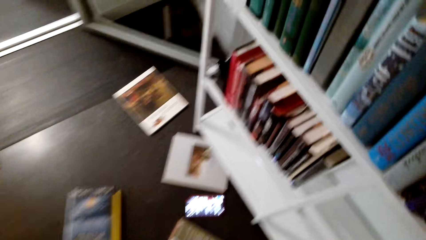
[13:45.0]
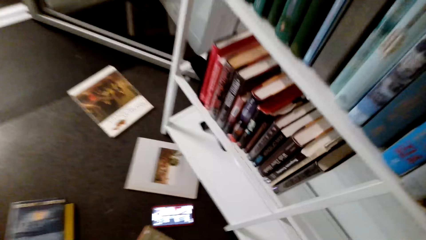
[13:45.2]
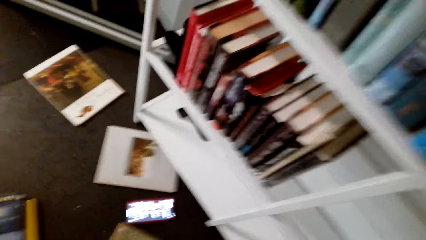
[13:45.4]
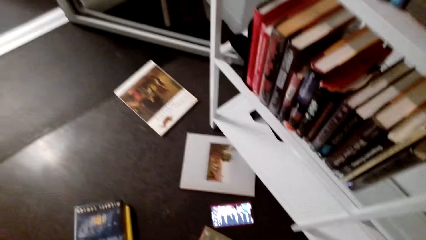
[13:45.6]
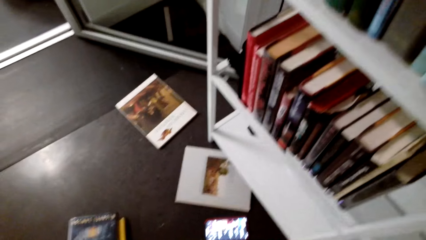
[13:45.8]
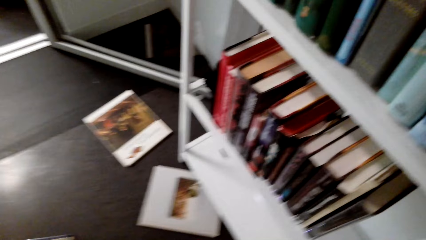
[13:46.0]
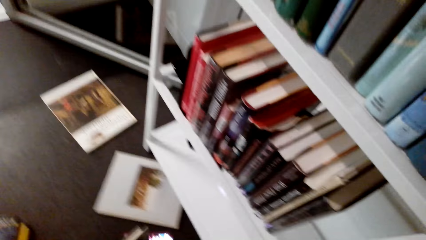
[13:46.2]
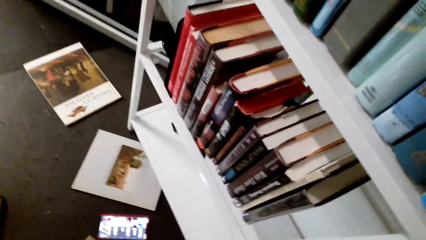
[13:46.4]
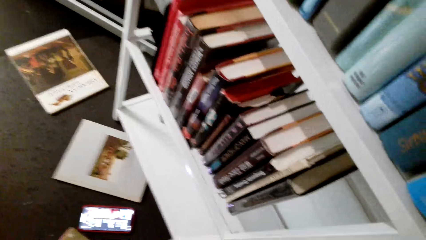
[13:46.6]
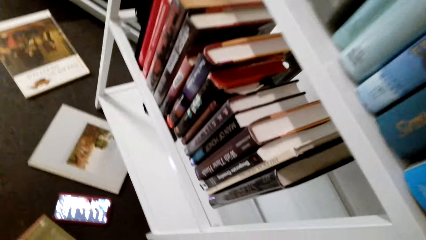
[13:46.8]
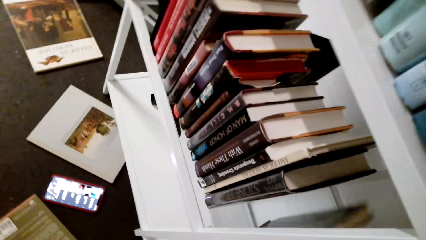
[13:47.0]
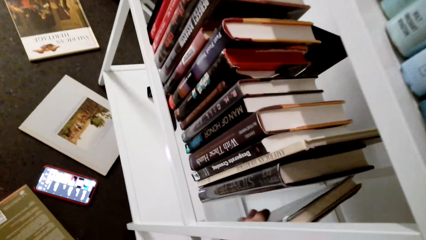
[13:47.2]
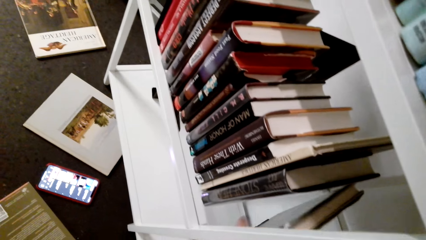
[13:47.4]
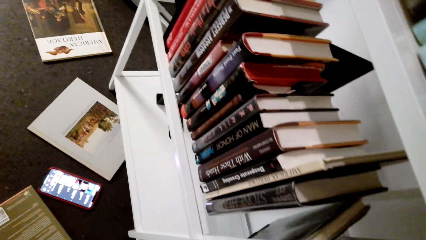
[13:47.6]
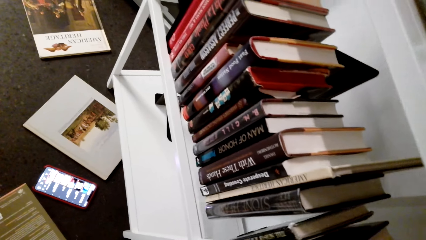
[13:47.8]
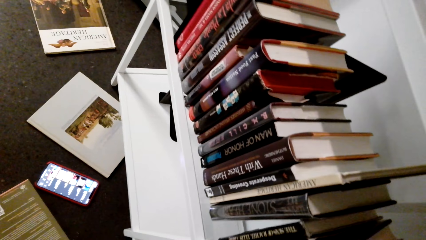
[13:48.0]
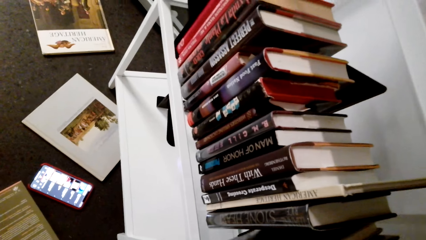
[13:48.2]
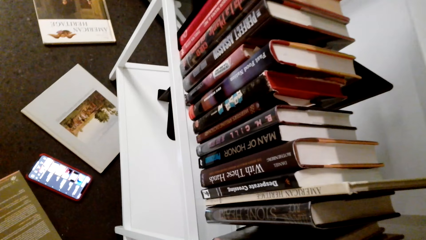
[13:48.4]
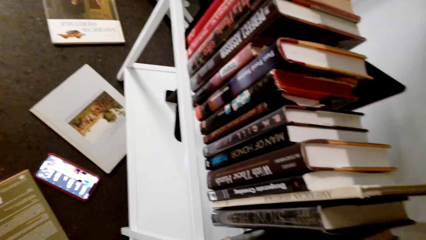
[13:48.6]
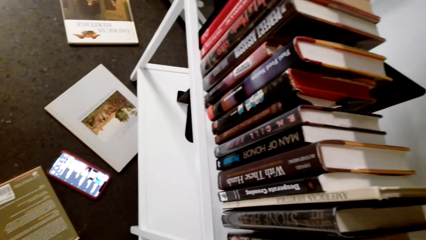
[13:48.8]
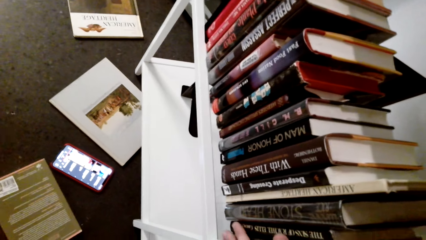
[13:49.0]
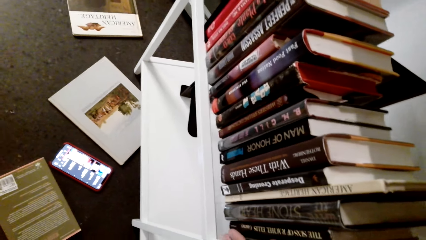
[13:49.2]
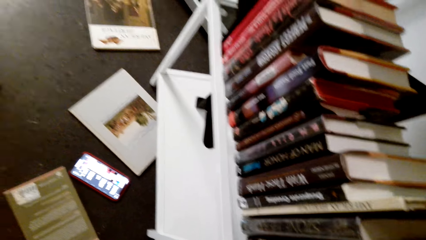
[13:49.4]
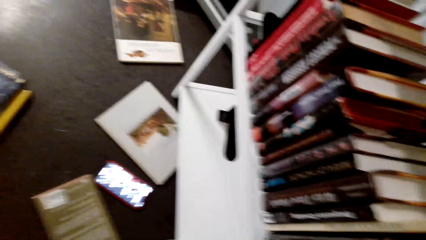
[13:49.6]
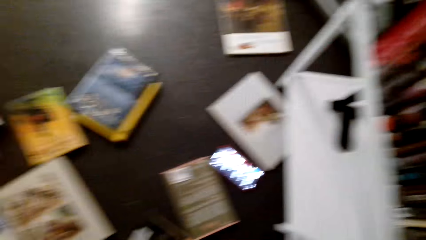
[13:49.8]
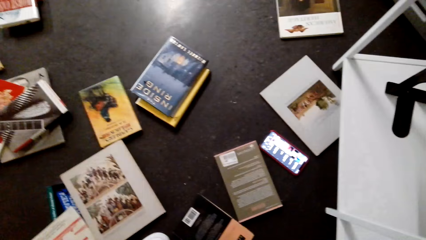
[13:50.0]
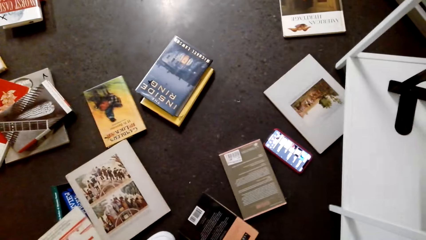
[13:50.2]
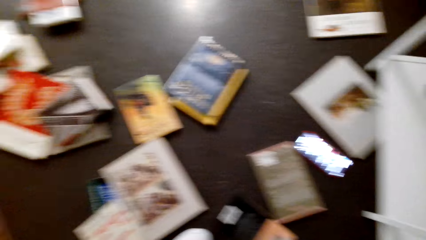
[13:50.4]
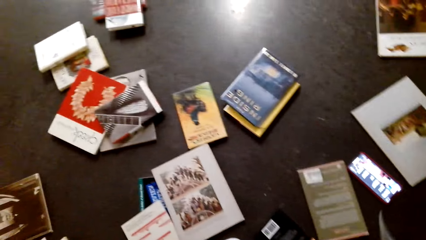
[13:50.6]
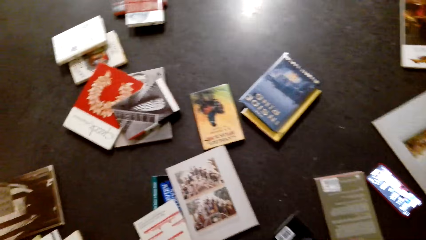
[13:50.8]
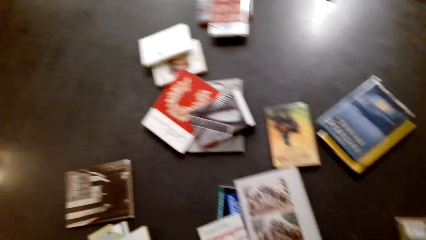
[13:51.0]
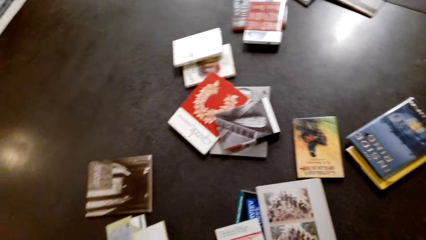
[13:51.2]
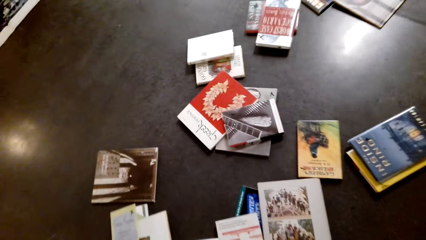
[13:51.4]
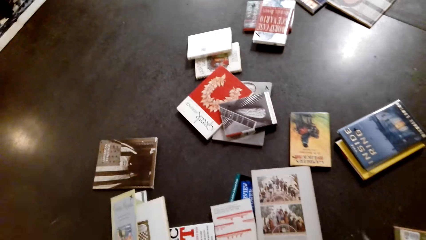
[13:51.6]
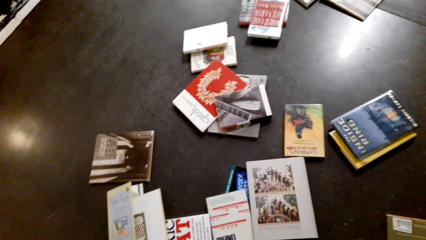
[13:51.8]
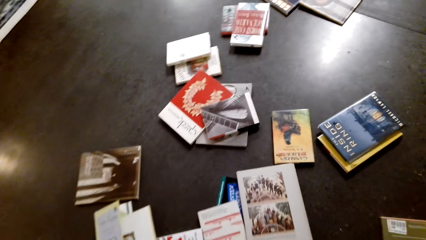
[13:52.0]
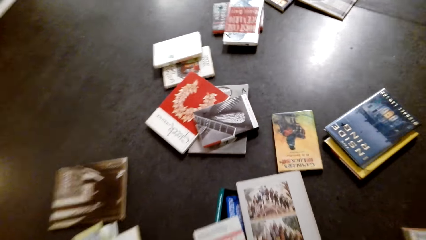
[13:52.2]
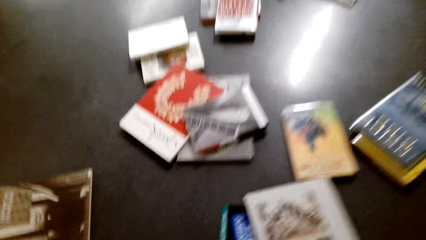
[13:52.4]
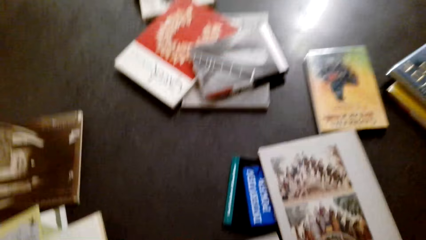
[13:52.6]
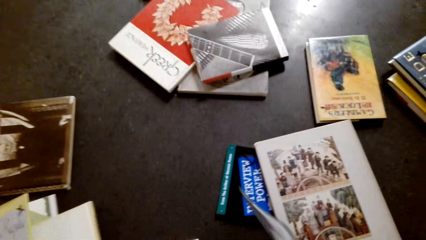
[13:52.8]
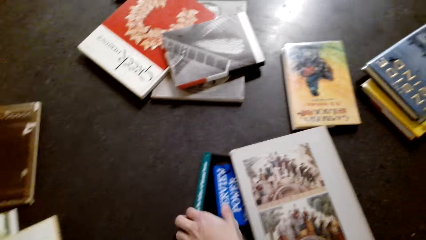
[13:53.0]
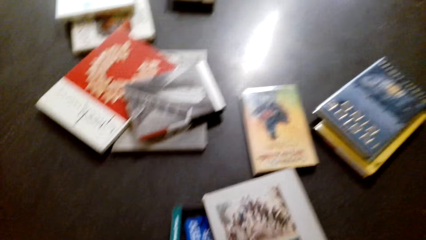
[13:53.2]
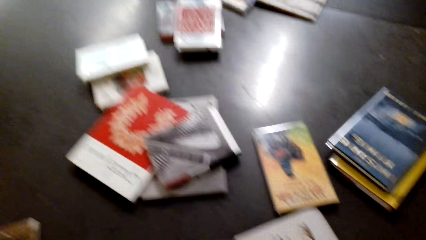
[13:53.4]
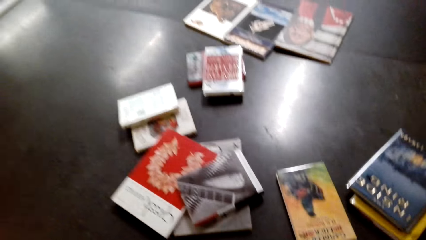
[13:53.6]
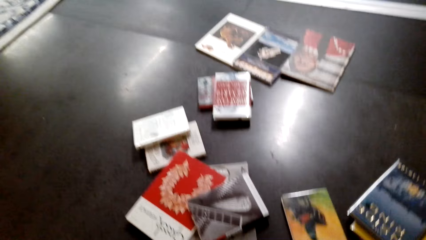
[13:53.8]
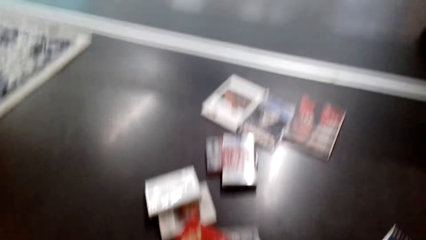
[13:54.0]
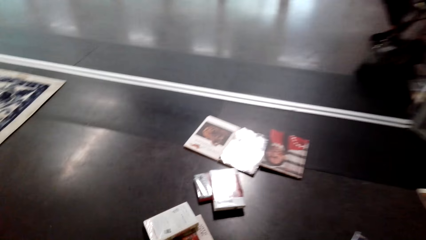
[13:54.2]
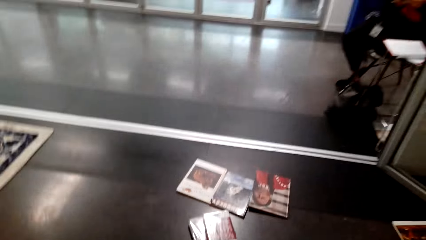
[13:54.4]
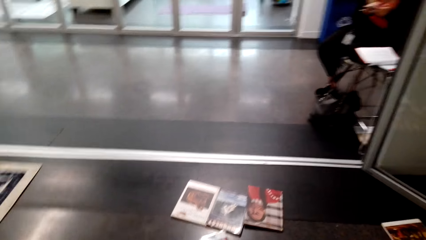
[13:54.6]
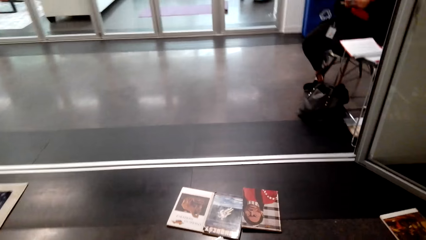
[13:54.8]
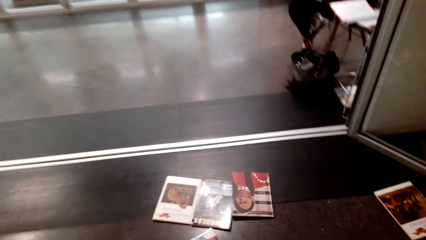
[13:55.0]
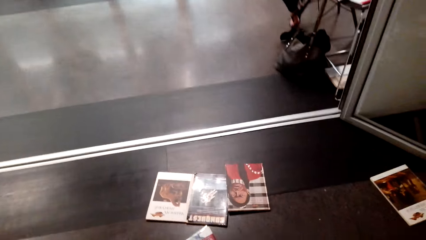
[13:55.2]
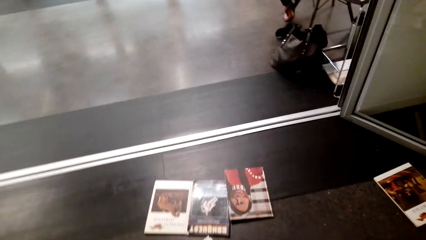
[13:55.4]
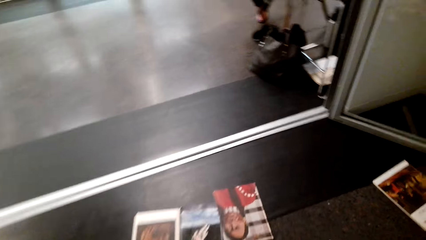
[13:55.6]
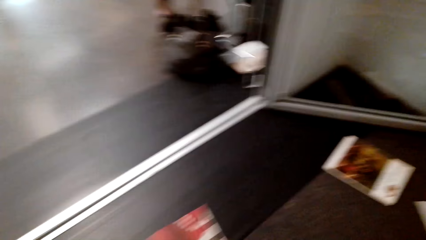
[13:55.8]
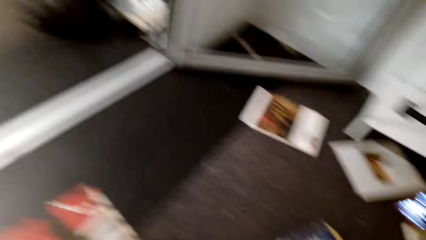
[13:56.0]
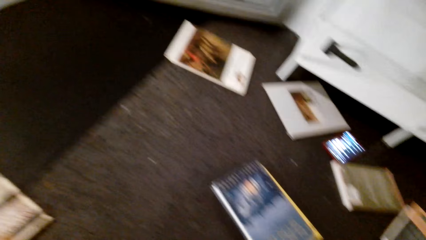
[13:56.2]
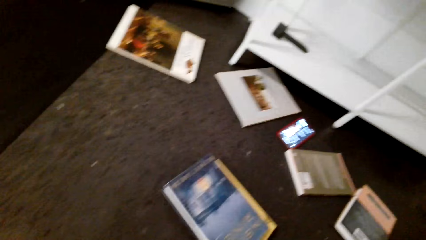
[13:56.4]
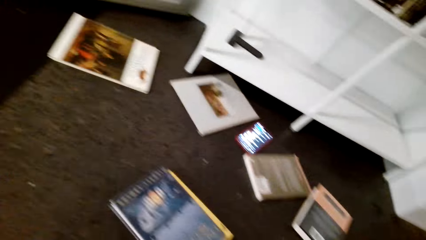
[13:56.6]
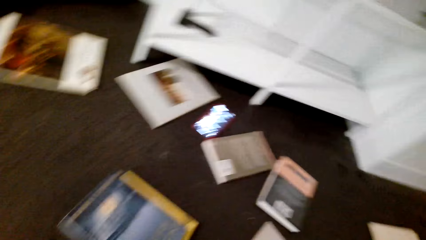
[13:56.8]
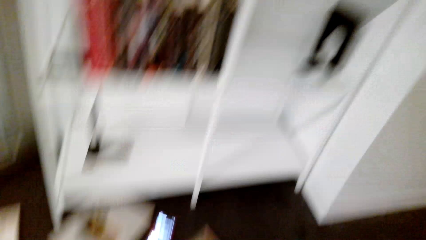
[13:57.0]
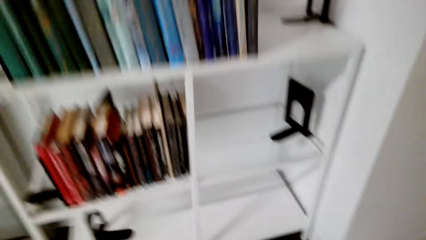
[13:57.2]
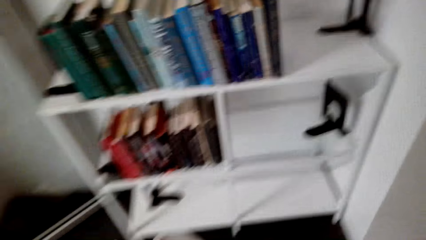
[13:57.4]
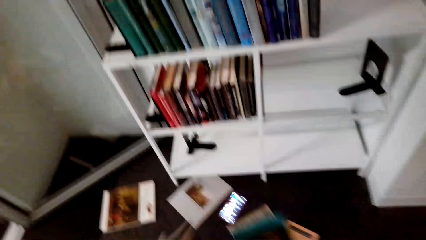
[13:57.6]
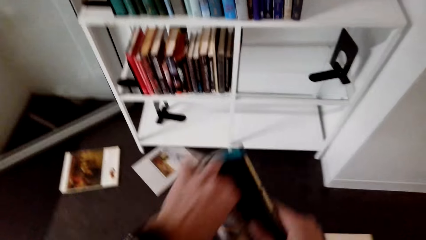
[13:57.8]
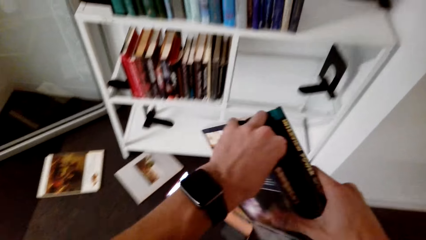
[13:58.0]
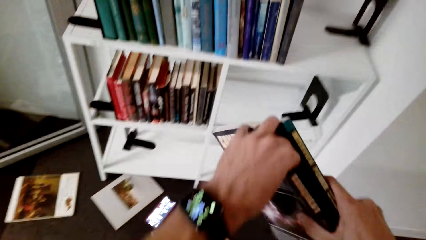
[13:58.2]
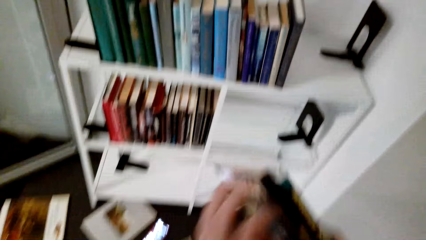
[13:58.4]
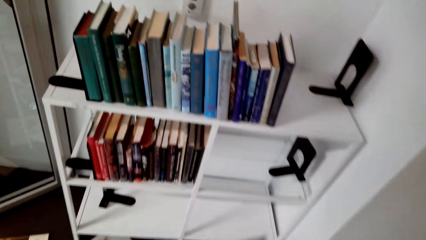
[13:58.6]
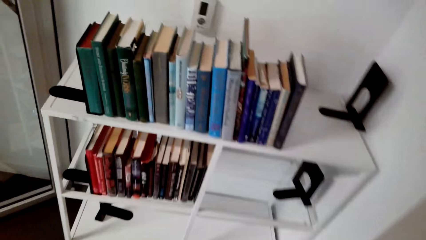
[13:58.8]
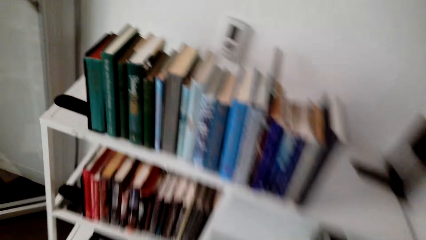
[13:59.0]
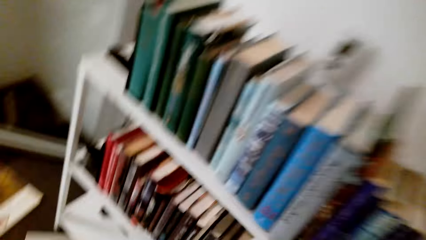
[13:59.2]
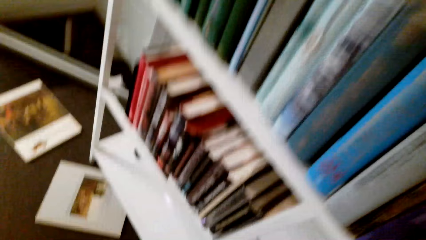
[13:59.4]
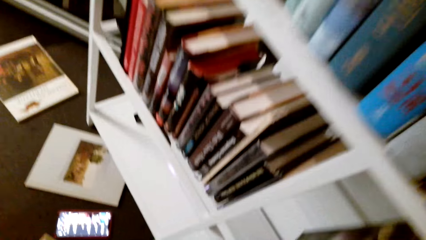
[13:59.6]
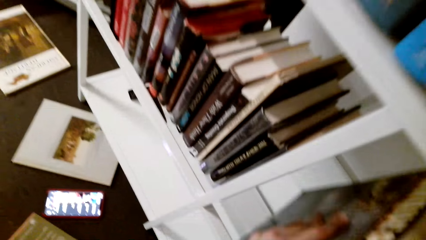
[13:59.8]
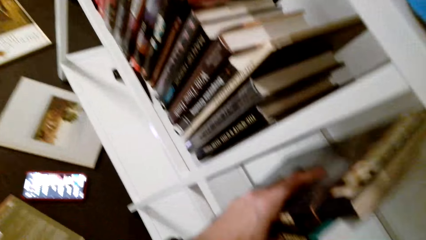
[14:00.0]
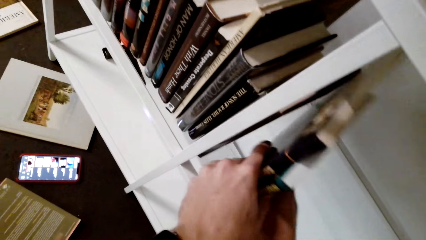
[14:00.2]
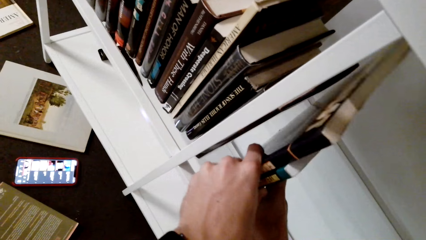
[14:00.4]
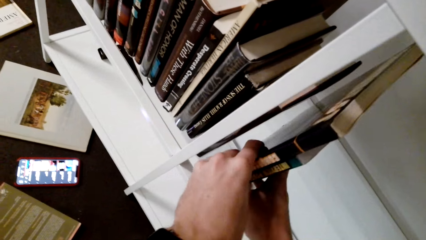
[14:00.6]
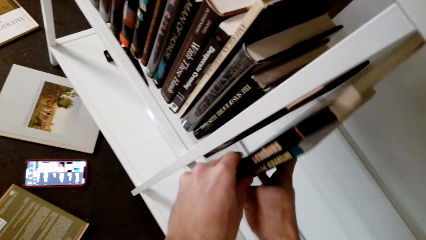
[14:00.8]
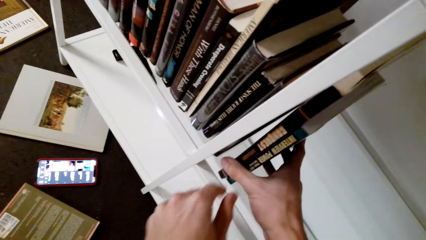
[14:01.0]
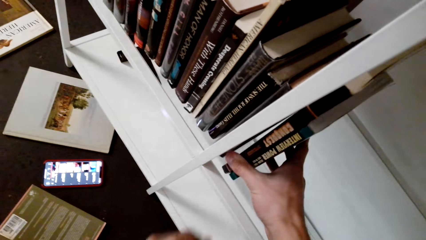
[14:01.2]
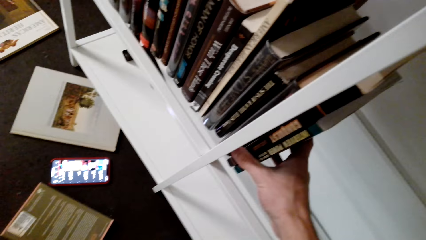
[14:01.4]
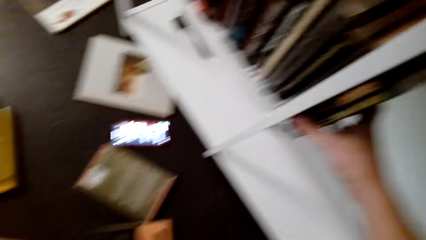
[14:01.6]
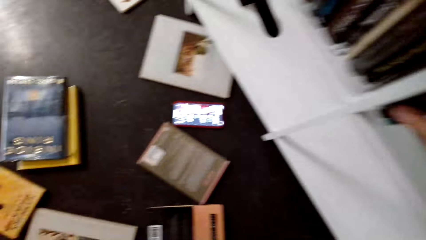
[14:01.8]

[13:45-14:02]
The camera wearer puts the book on the shelf. They stare at the books. They pick up the book. They walk around the room. They put the book on the shelf.
